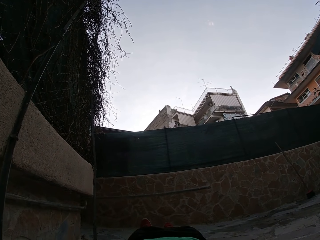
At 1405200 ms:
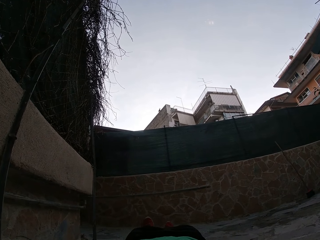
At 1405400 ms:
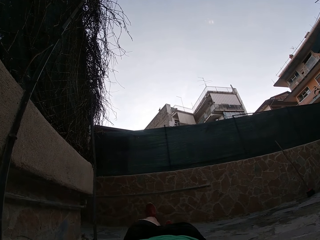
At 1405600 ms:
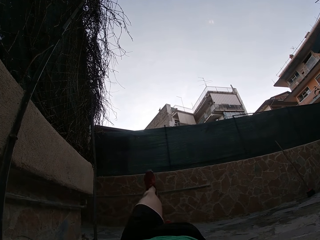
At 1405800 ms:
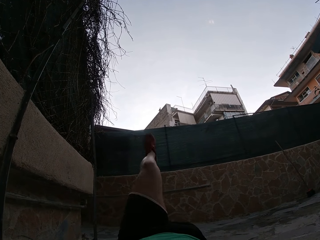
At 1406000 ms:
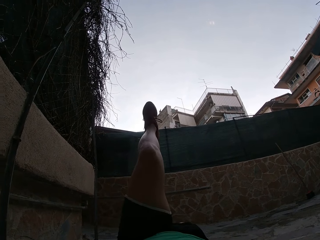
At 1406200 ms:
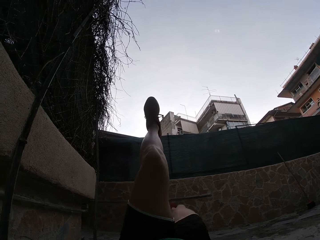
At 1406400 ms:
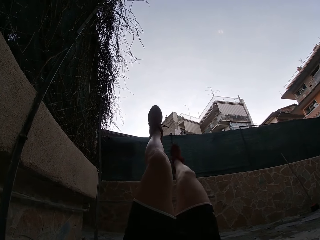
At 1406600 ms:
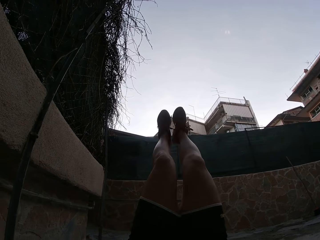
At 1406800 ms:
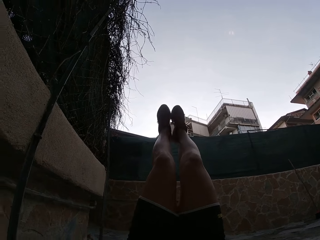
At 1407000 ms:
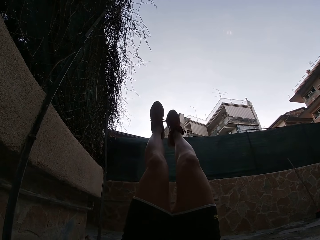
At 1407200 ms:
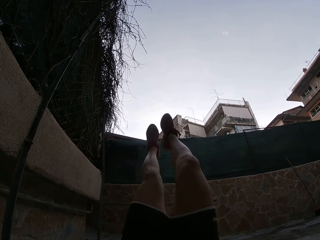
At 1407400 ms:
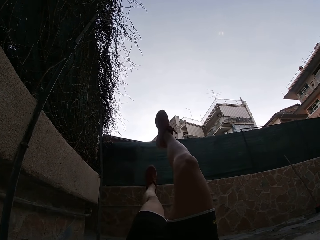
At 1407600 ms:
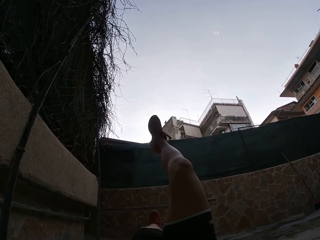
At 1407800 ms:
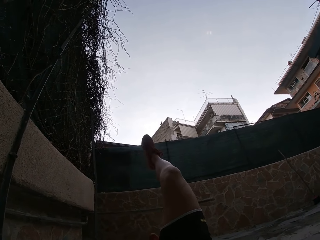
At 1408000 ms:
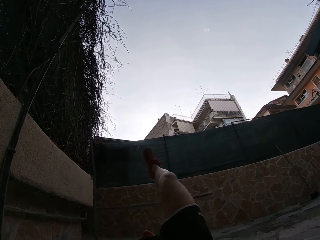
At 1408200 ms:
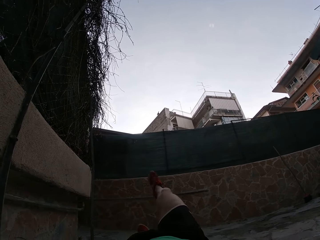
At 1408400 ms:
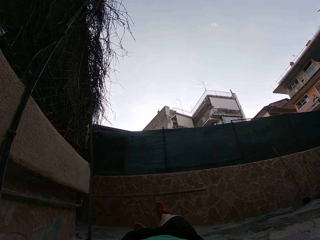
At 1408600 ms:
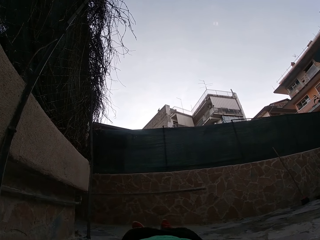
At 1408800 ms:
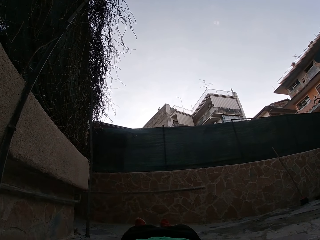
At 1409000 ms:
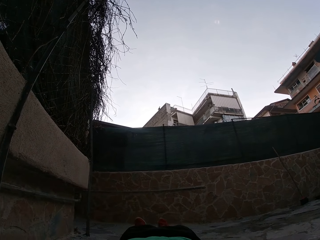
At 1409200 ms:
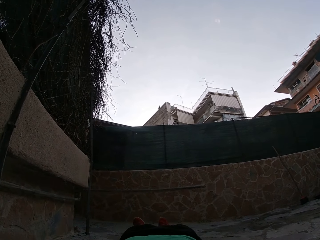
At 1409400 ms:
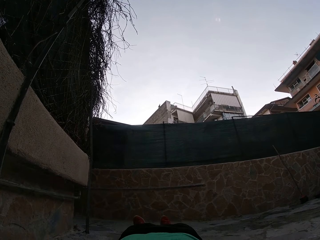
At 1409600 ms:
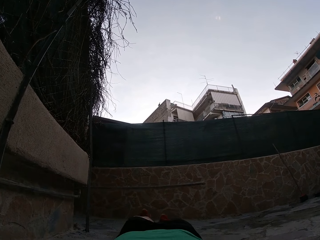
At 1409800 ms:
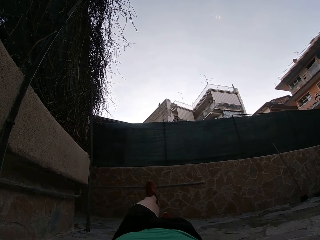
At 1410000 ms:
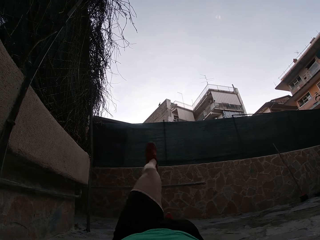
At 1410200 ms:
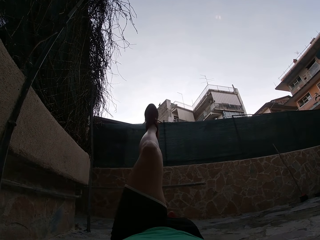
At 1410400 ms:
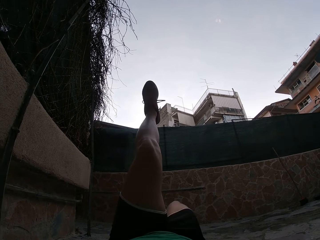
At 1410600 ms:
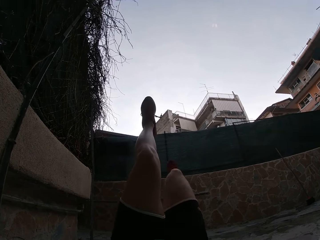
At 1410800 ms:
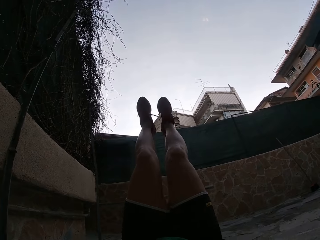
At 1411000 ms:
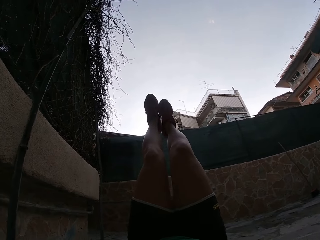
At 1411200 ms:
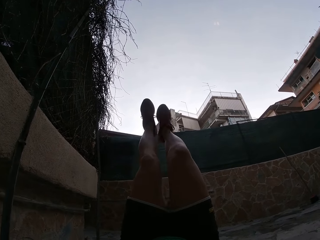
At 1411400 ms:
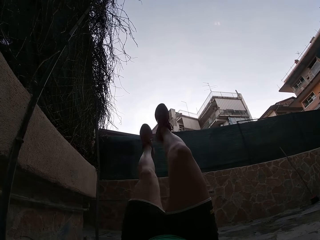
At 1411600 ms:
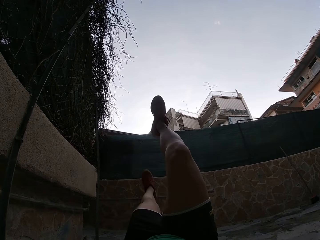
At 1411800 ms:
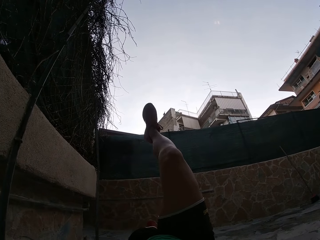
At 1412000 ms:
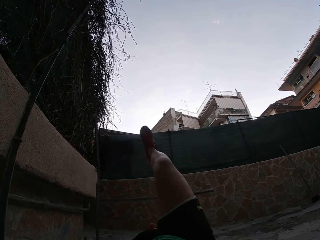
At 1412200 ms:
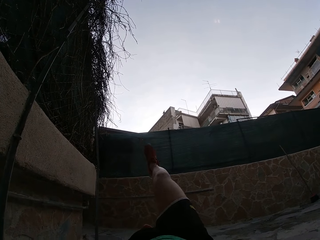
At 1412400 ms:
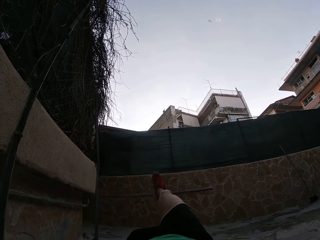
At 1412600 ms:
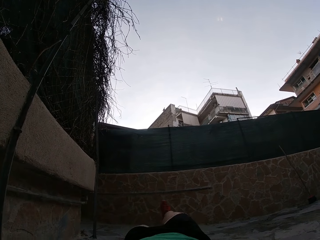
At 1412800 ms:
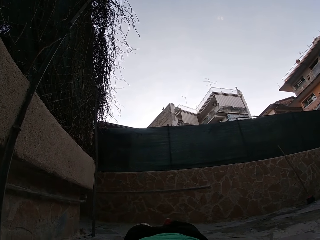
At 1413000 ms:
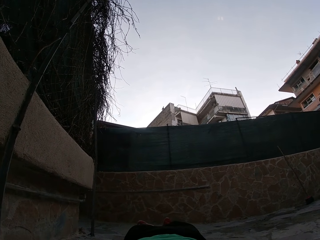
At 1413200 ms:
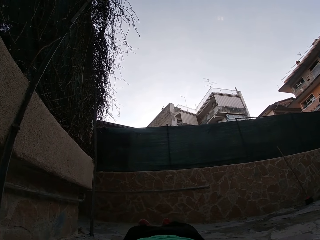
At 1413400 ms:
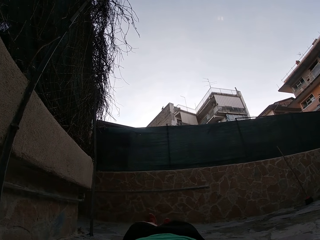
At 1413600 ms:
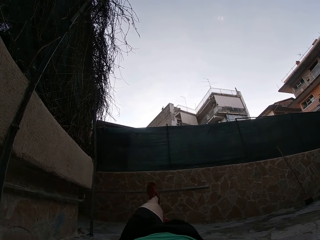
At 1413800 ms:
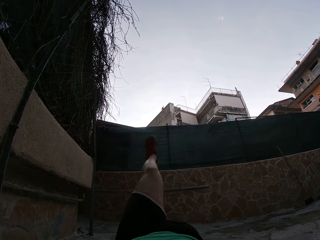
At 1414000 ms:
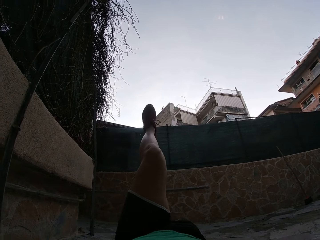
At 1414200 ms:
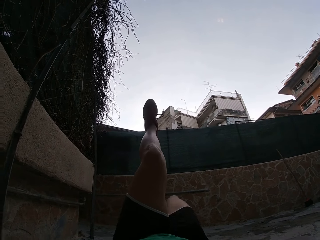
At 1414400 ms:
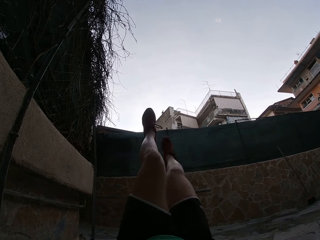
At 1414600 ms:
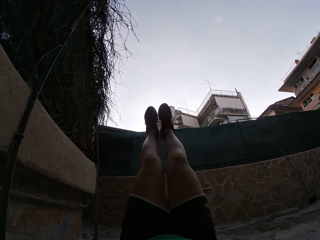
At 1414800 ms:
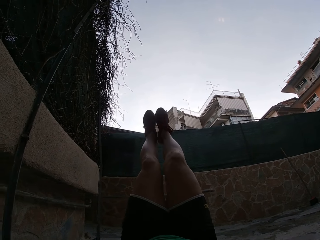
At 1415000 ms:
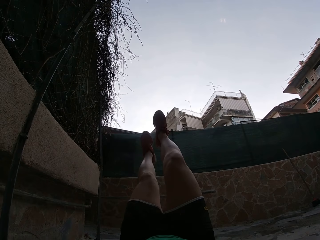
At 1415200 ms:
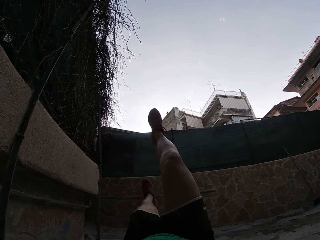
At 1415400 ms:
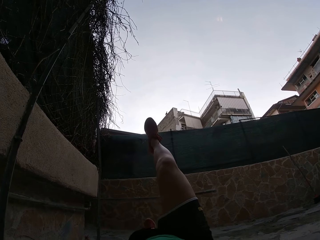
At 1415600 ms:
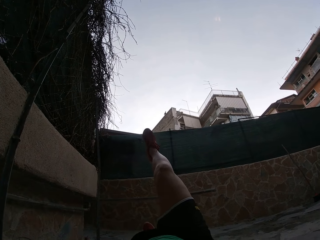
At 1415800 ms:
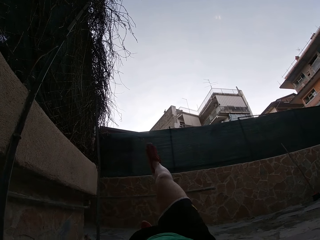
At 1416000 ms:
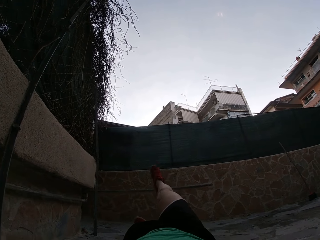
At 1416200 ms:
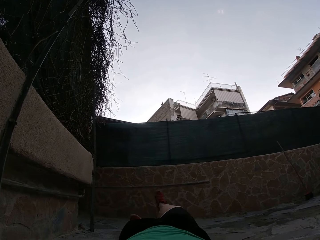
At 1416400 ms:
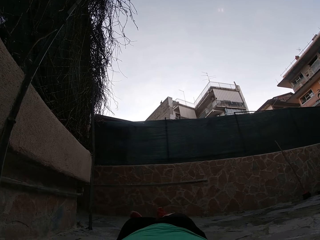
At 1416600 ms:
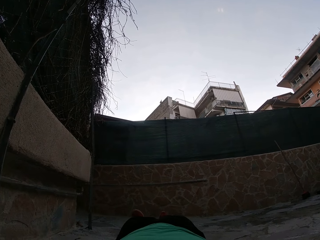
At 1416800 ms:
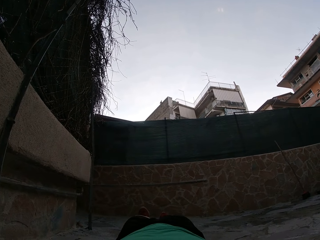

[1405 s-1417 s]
The camera wearer lifts the leg. They lift the leg again. They put the legs down. They lift the leg. They lift the leg again. They put the legs down. They lift the leg. They lift the leg again. They put the legs down.

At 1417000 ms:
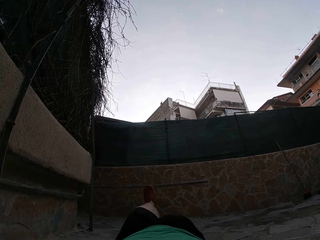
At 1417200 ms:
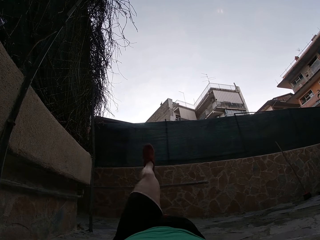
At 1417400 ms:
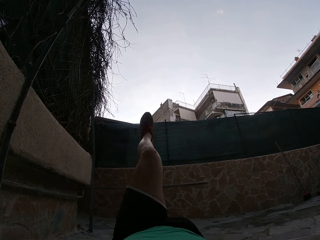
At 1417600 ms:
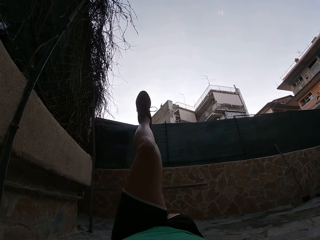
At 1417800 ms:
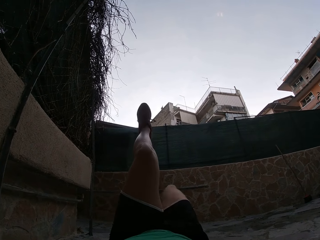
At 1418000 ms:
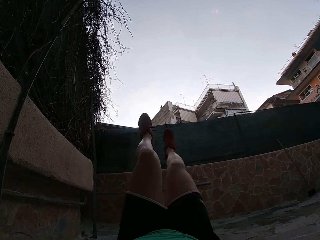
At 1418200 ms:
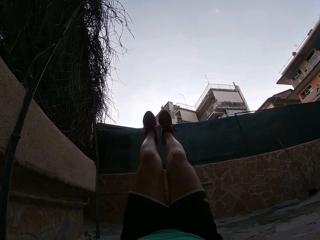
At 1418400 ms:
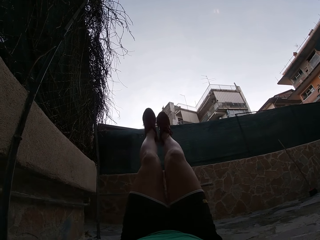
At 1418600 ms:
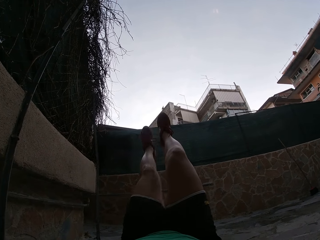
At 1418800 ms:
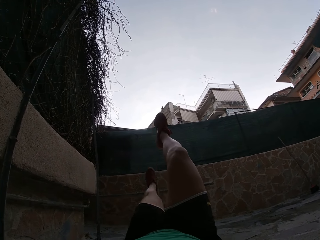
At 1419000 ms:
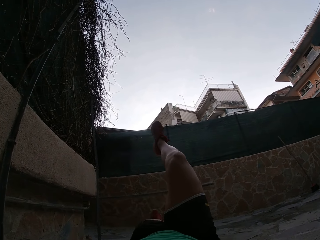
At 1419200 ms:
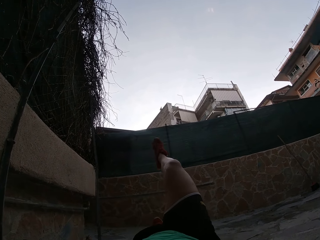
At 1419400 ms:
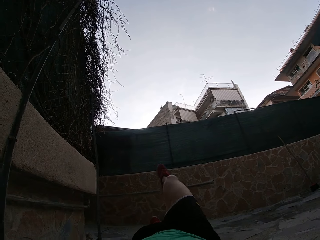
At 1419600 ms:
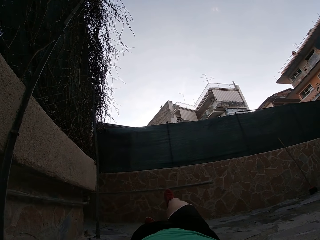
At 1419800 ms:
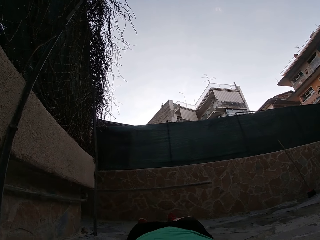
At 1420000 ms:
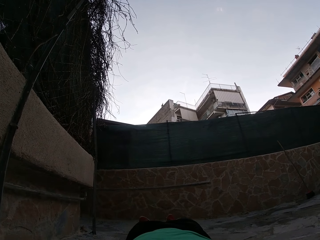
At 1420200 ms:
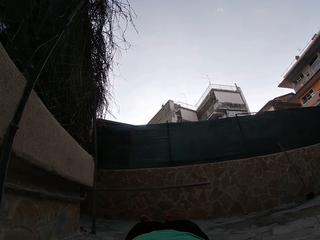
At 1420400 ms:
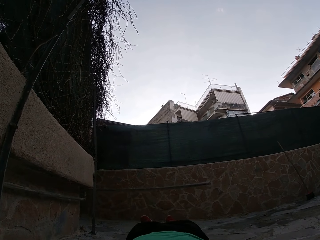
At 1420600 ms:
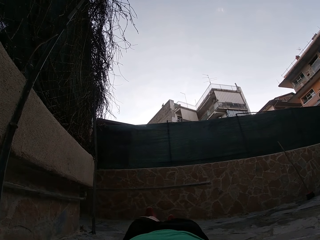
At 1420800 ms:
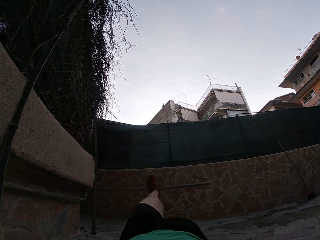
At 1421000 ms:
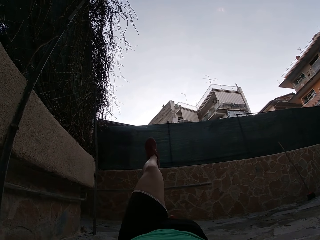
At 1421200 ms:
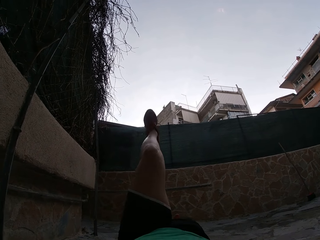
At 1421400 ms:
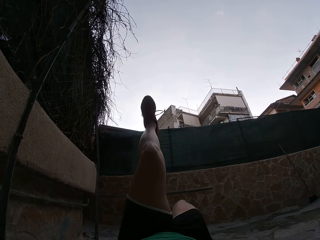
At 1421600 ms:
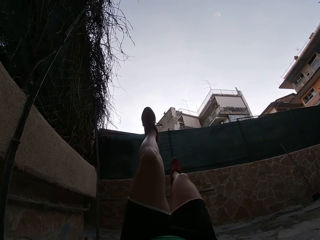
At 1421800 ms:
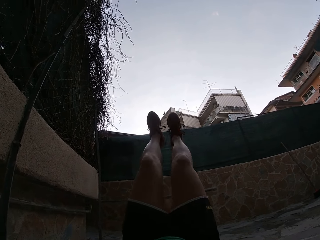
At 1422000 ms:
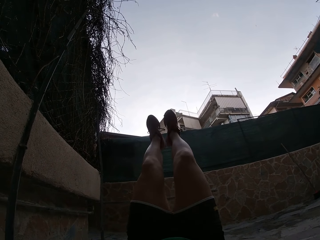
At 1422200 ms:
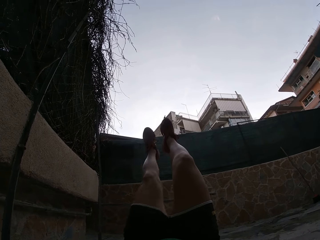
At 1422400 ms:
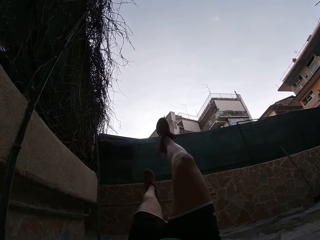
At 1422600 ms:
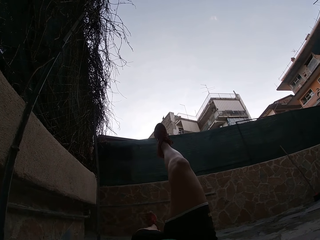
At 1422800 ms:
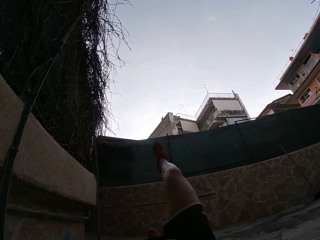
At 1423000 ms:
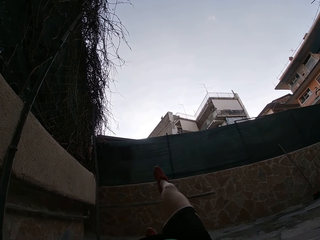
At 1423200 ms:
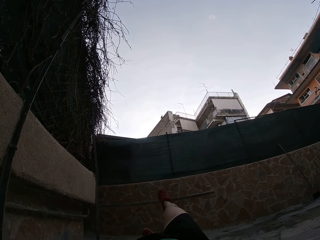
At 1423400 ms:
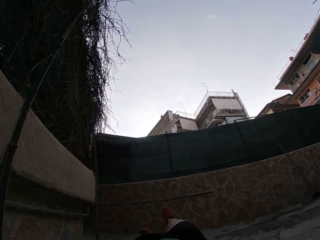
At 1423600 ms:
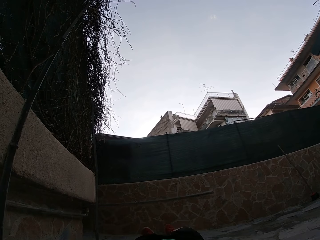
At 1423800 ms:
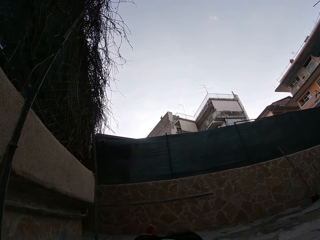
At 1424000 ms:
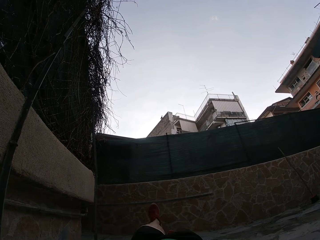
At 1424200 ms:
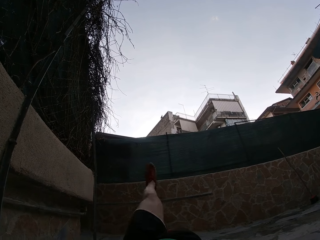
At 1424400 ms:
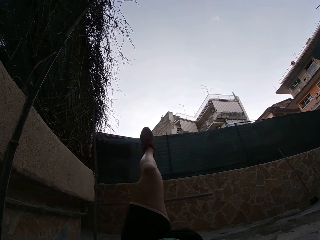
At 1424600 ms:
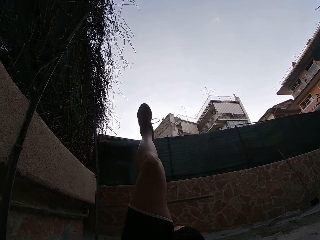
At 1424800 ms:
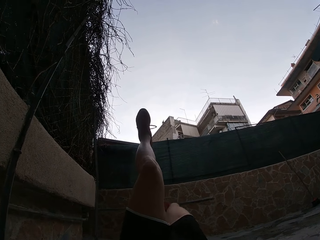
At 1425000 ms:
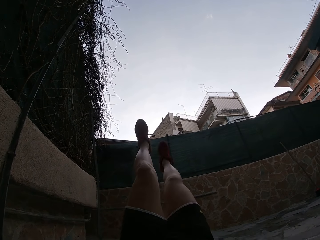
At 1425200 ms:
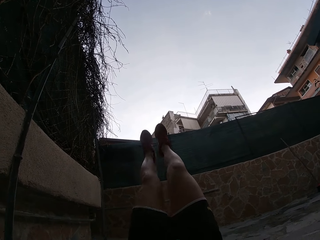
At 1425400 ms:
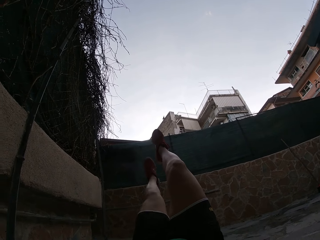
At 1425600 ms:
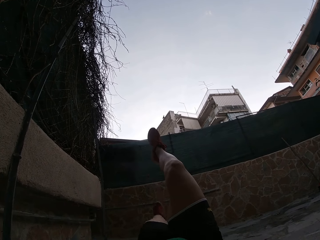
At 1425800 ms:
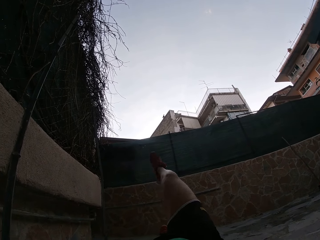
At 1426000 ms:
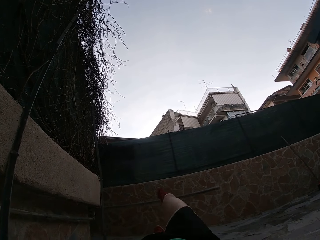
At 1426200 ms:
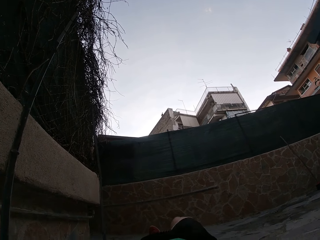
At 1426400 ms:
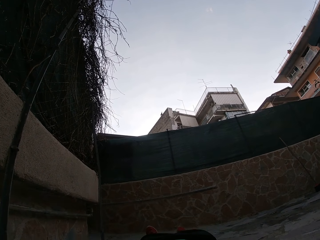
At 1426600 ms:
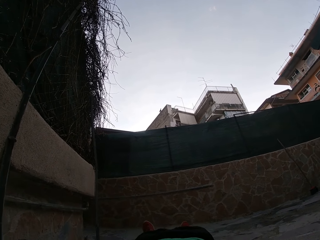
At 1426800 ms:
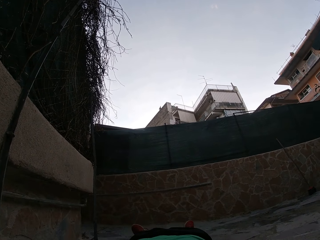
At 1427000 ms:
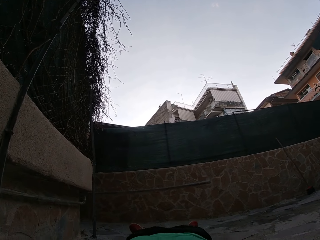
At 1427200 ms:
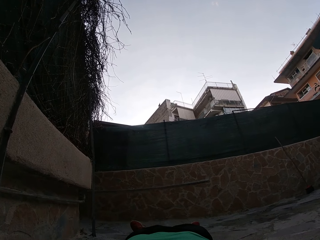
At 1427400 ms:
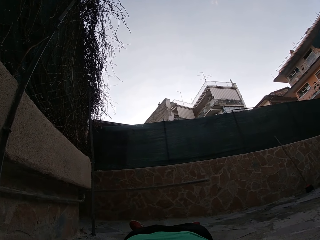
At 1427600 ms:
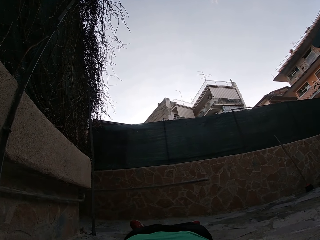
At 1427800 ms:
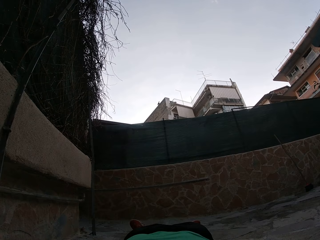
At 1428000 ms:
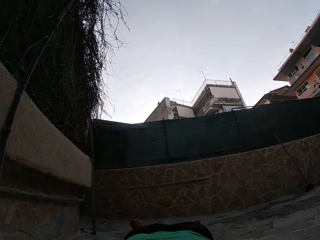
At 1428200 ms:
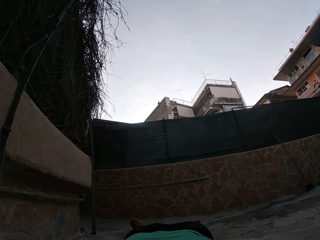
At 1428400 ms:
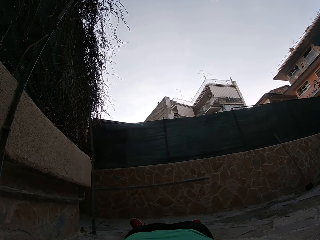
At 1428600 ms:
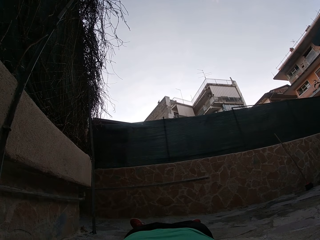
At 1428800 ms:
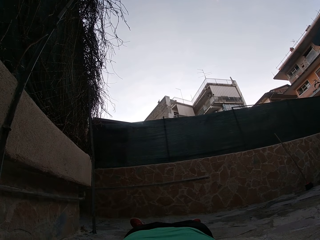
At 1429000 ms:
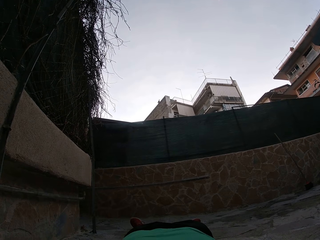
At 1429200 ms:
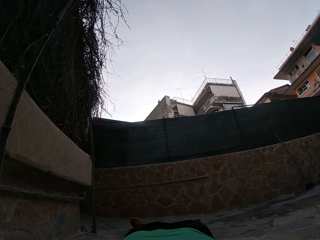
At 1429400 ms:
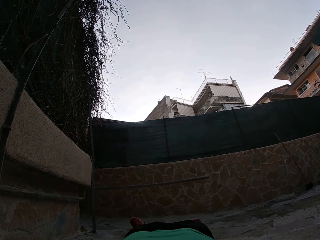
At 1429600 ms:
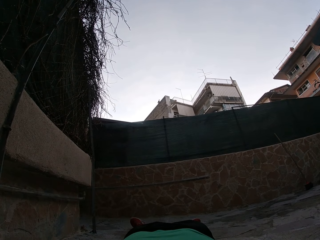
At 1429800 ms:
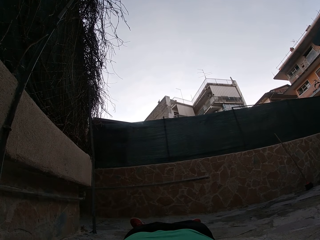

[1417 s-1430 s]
The camera wearer lifts the leg. They lift the leg again. They put the legs down. They lift the leg. They lift the leg again. They put the legs down. They lift the leg. They lift the leg again. They put the legs down. They do something.
